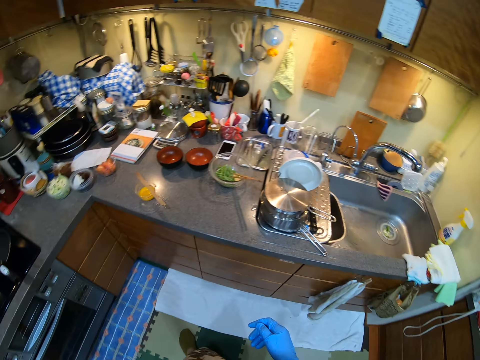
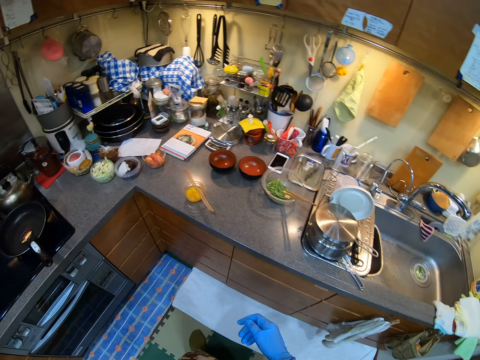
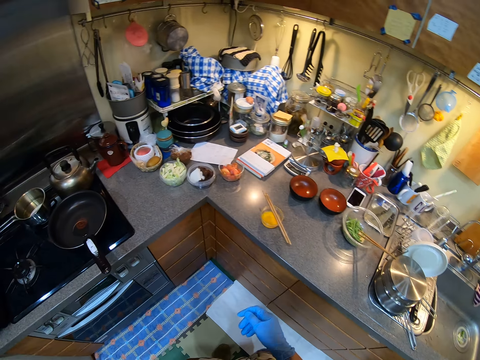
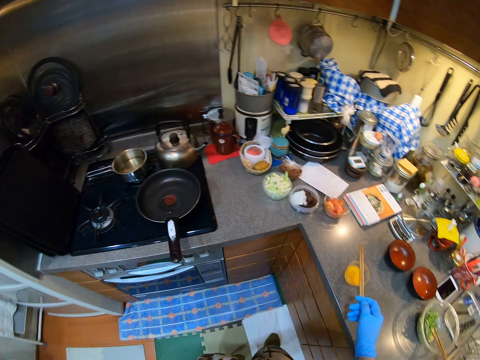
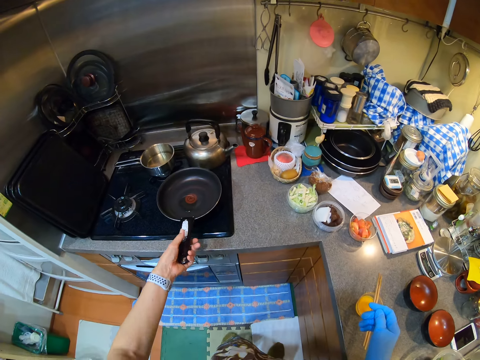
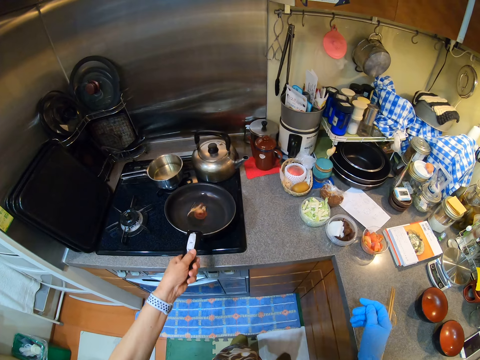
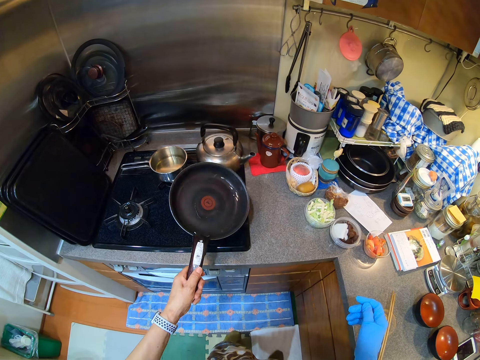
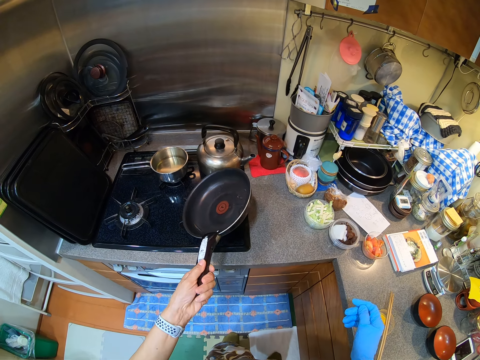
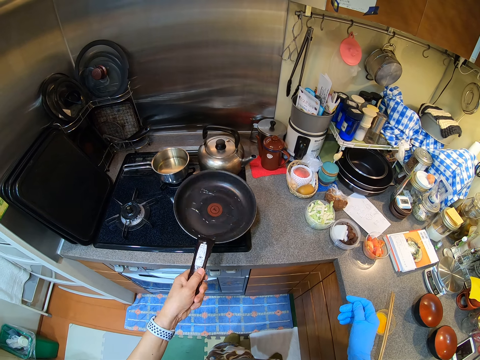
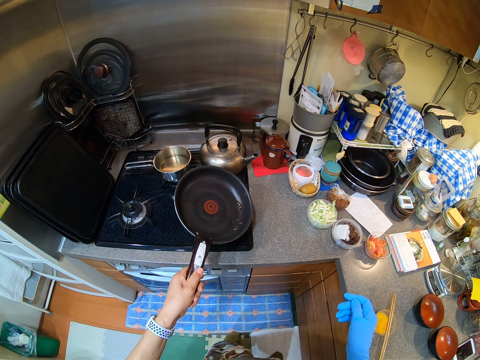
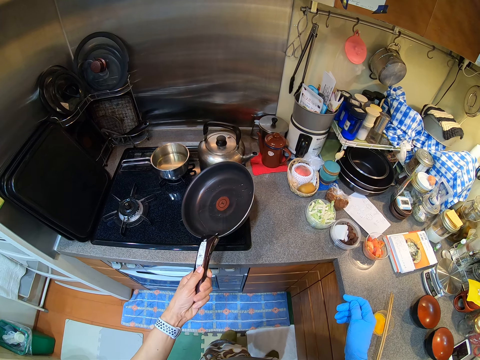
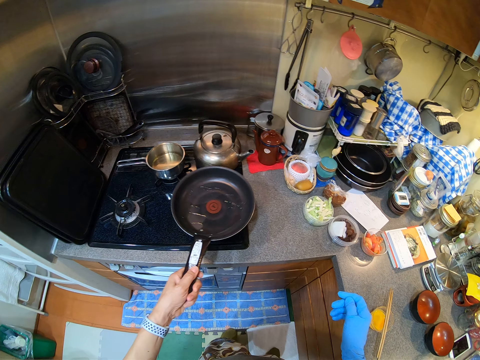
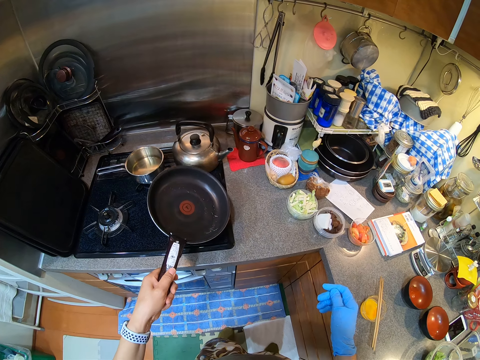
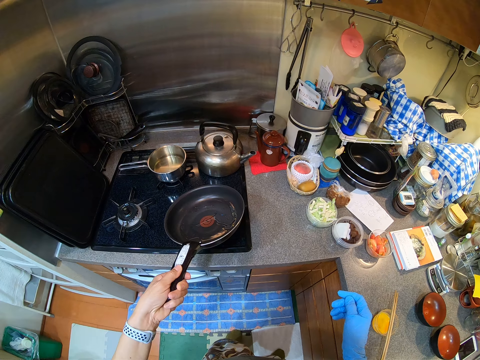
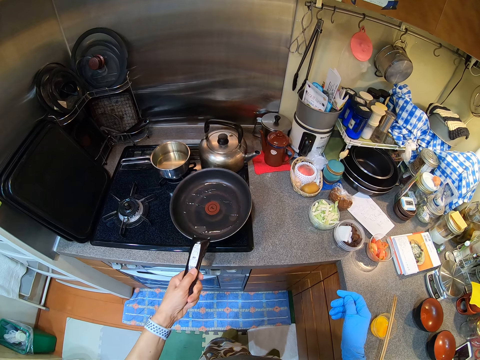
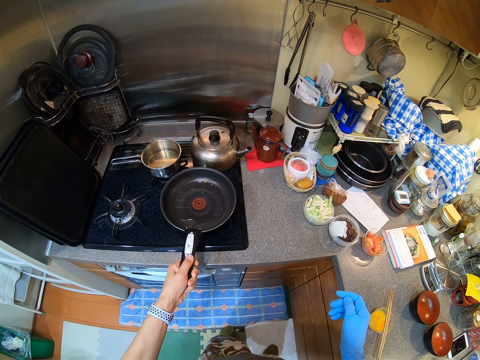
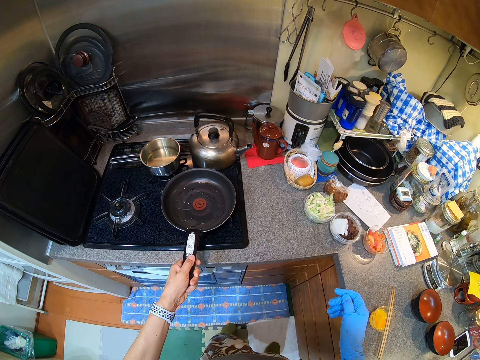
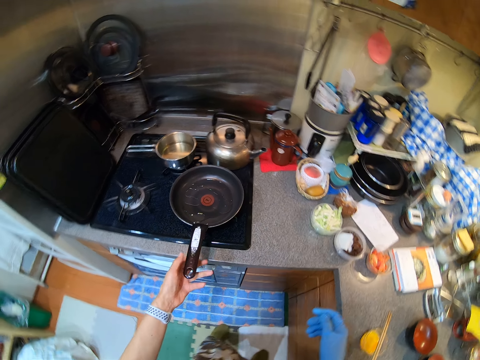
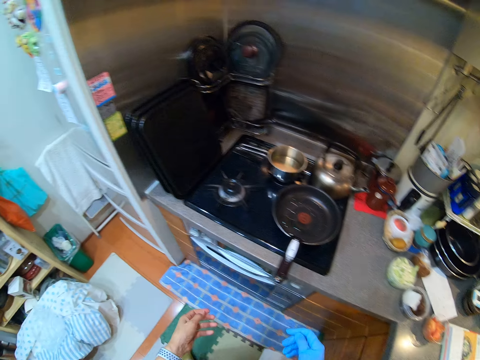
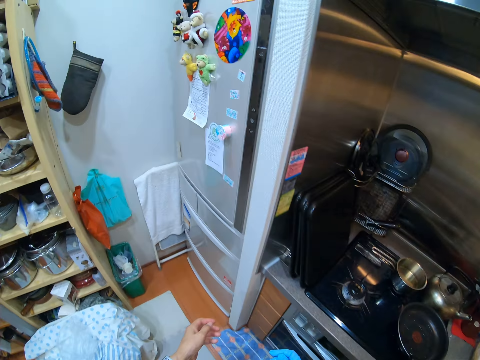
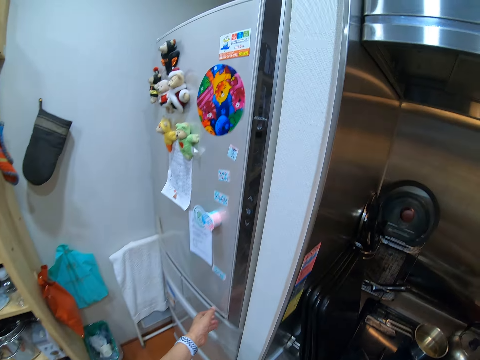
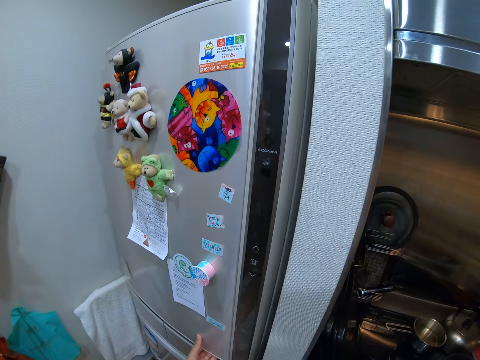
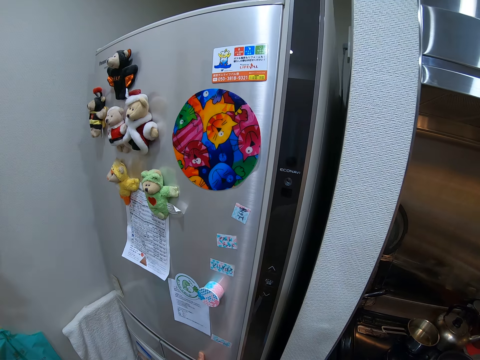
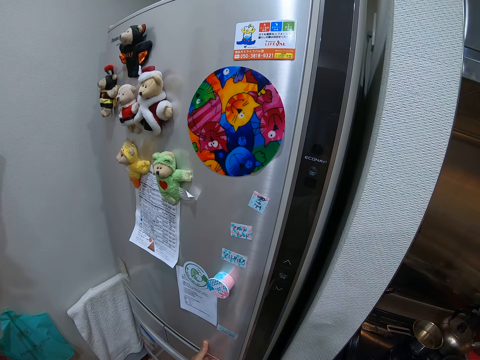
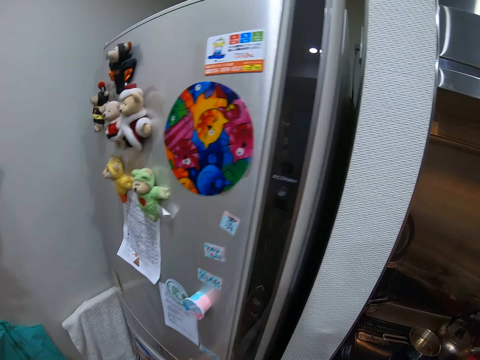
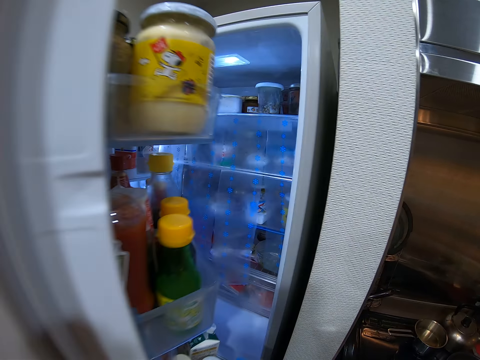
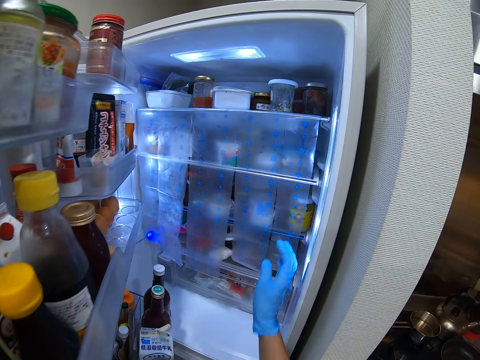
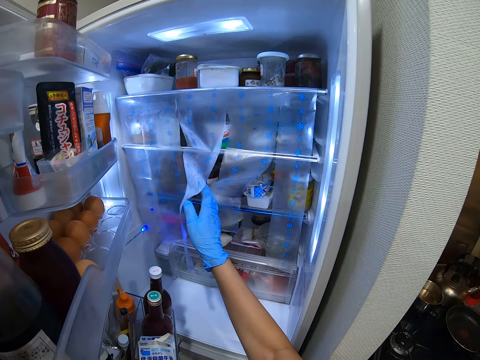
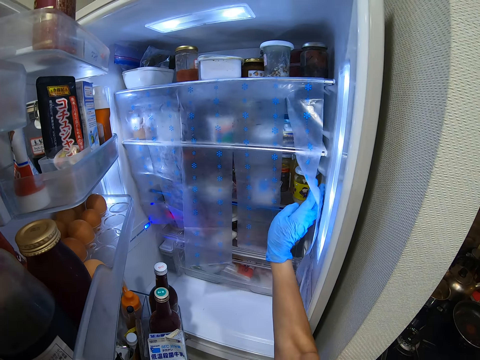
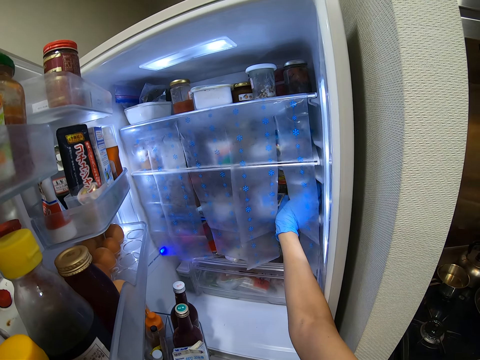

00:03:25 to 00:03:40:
The camera wearer lifts the pan. They shake the pan. They put the pan on the cooker. They walk. They look at the fridge. They open the fridge.

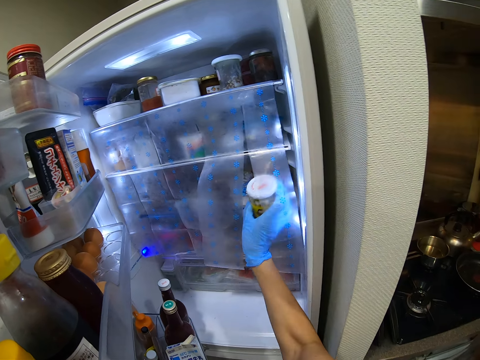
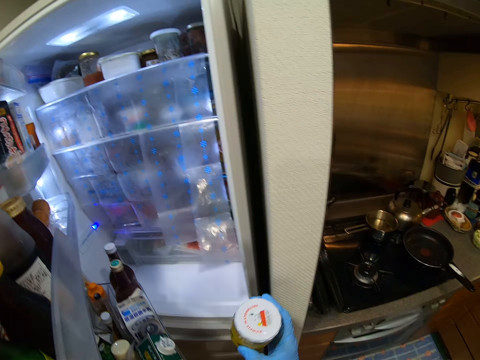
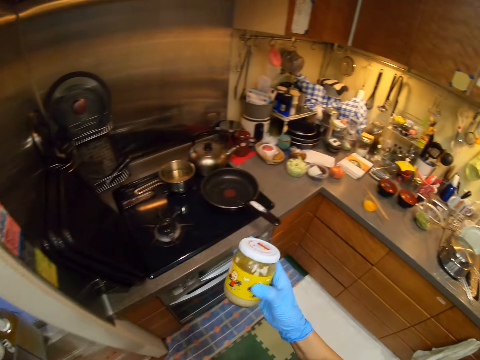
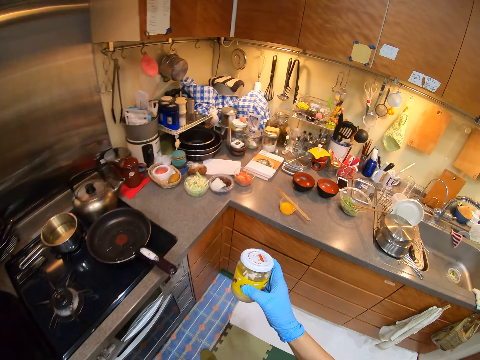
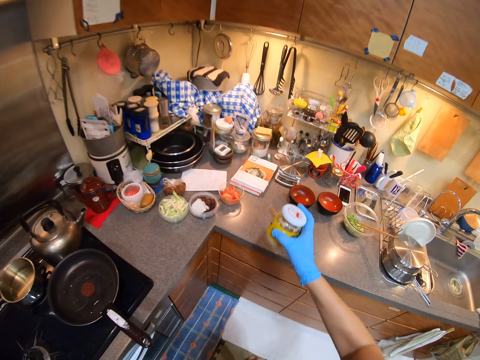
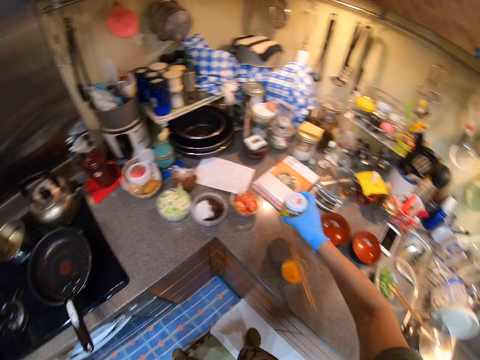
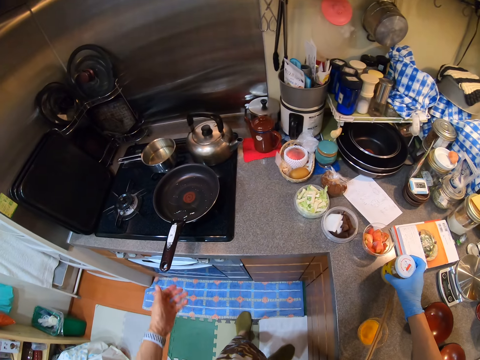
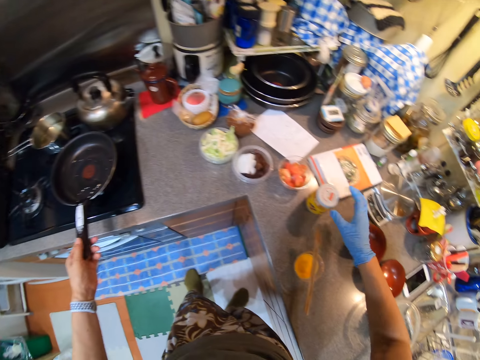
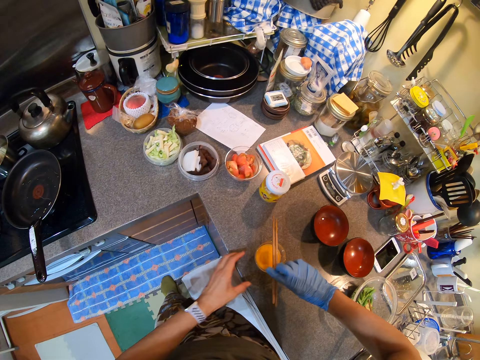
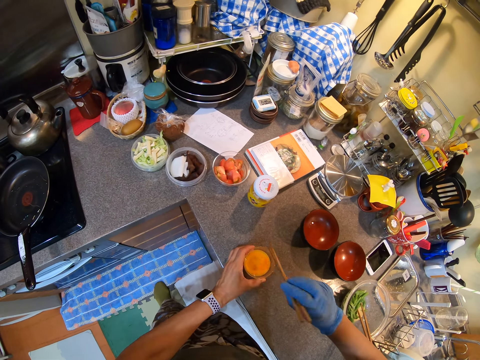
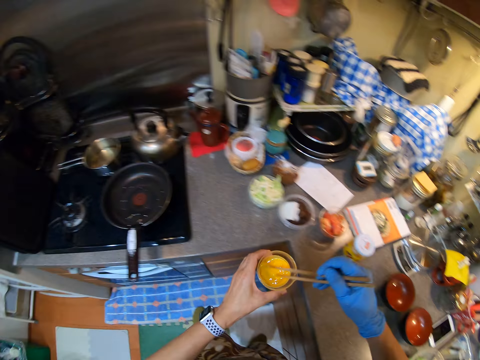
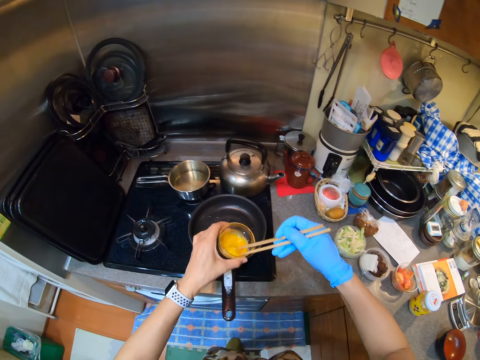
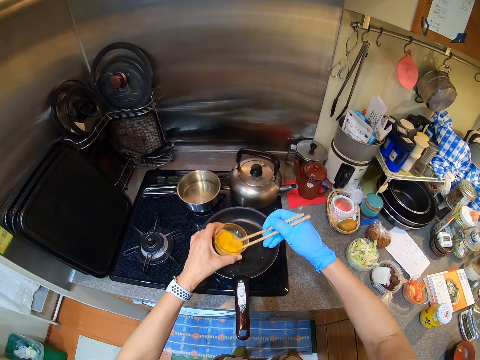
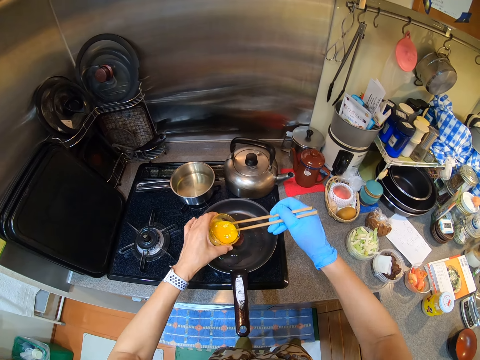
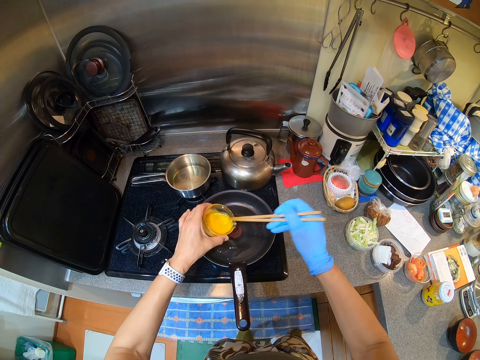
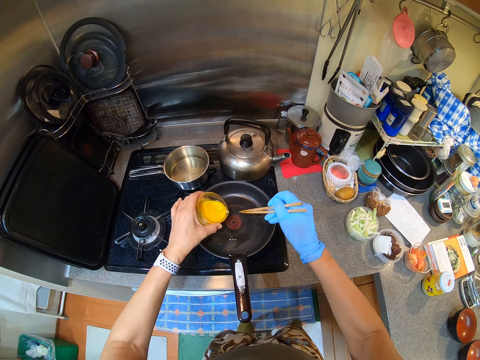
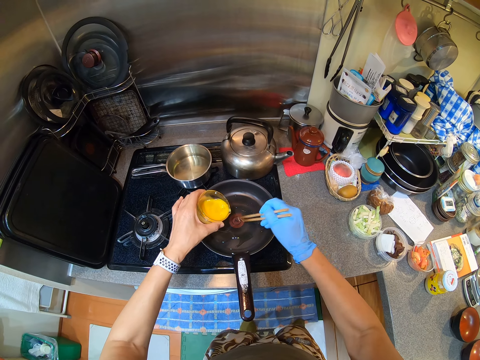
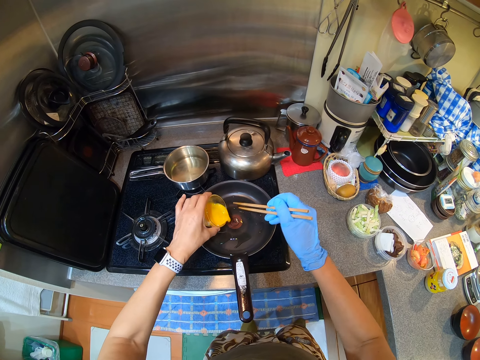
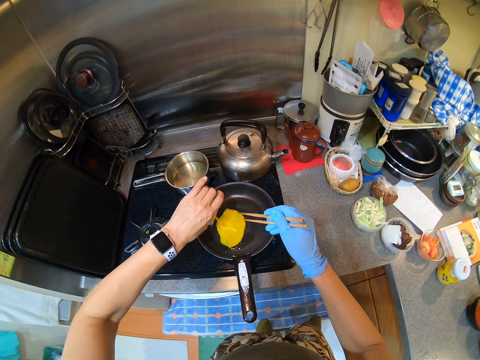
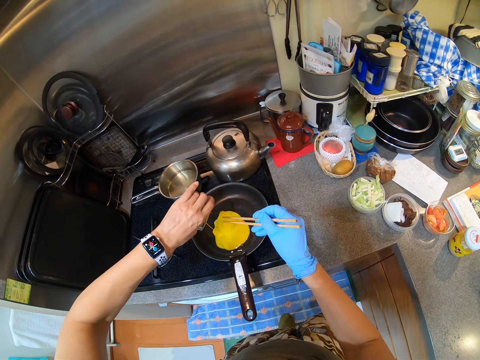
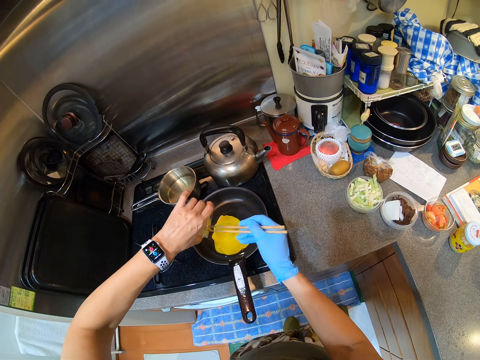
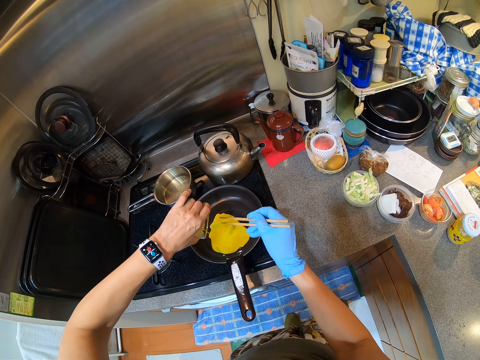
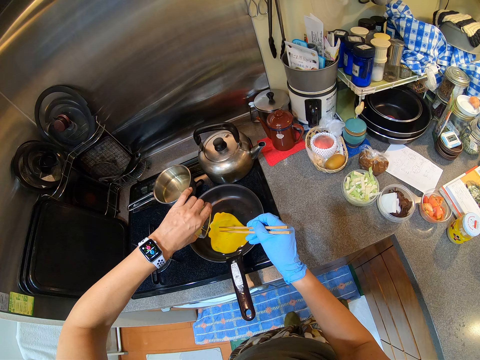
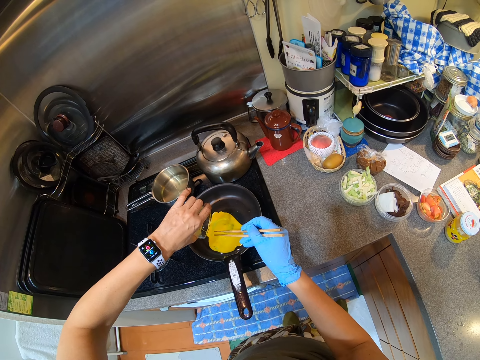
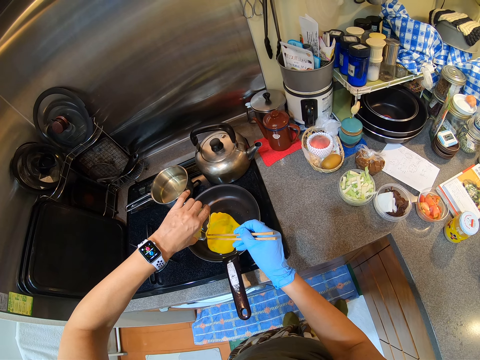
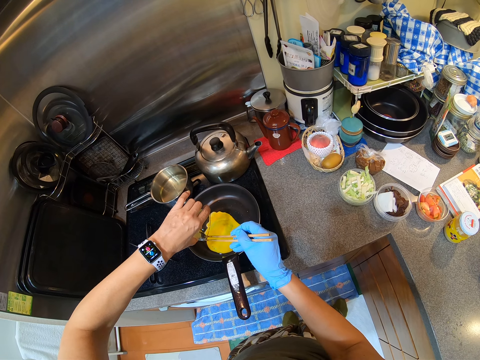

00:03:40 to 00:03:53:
The camera wearer collects a container. They put the container on the counter top. They touch the pan. They pick the pan. They pick a bowl. They pick the grill stick. They stir the egg in the bowl. They pour the egg in the cooking pan.
